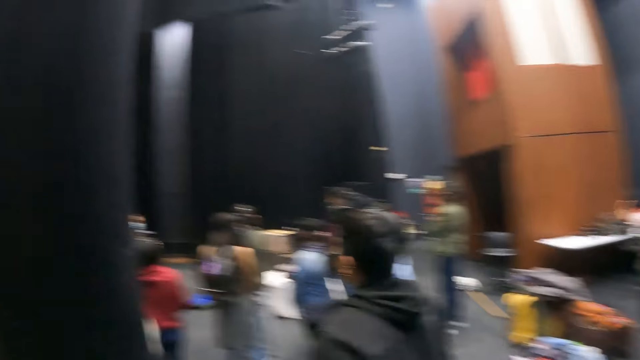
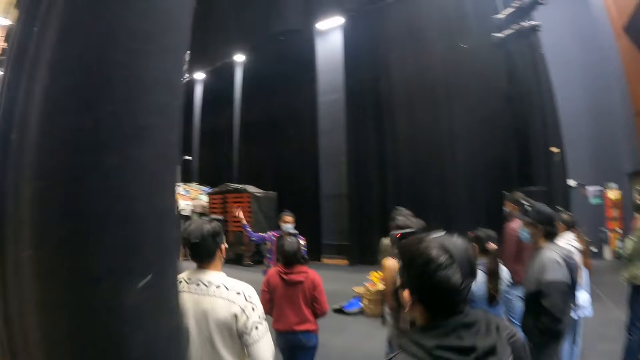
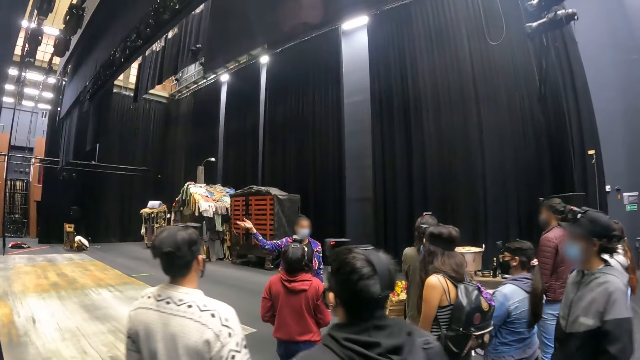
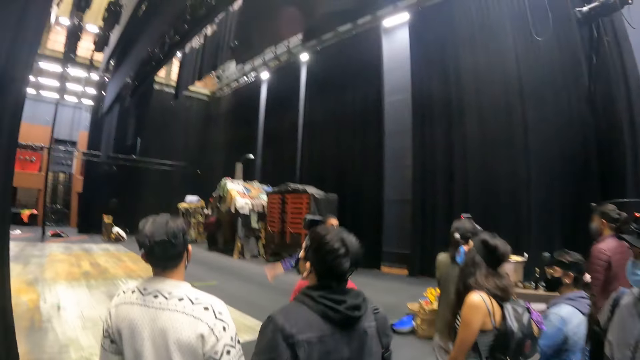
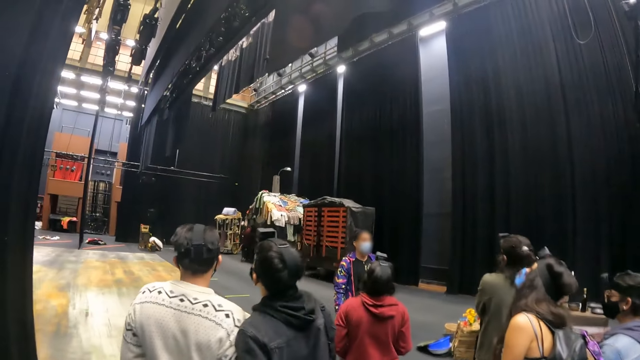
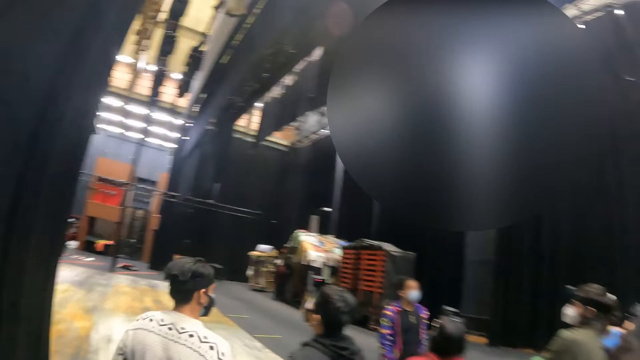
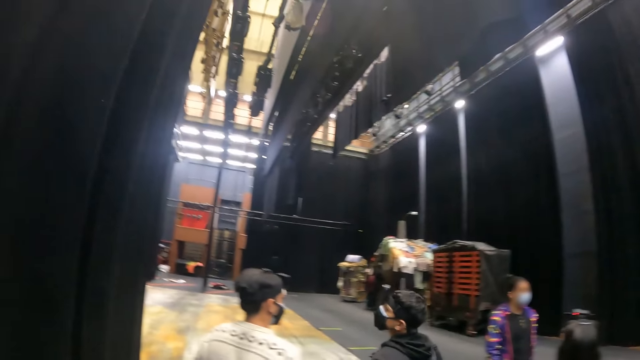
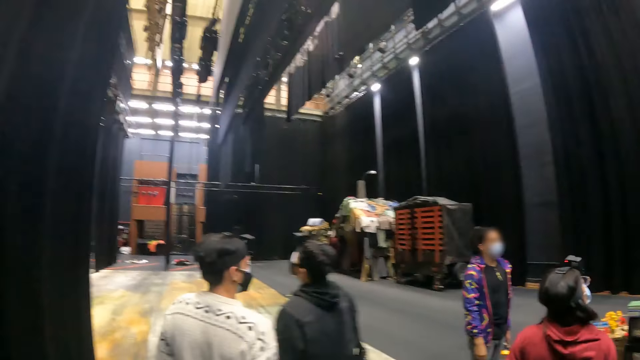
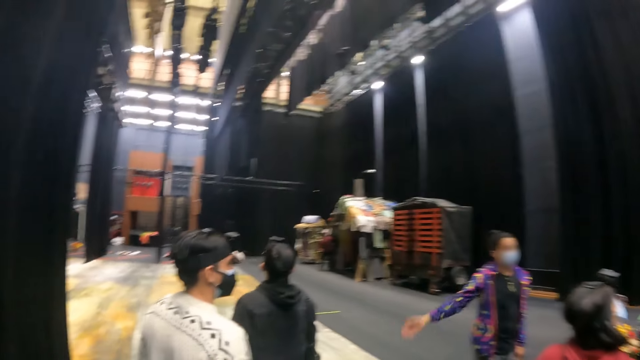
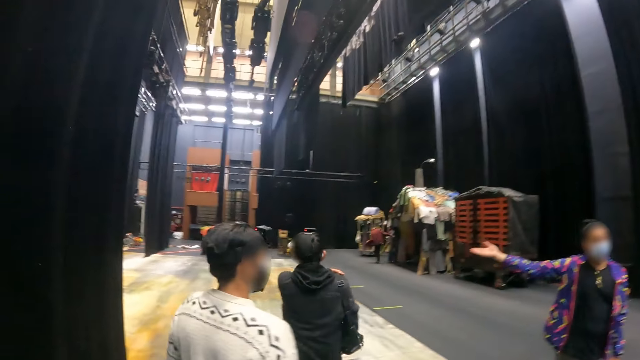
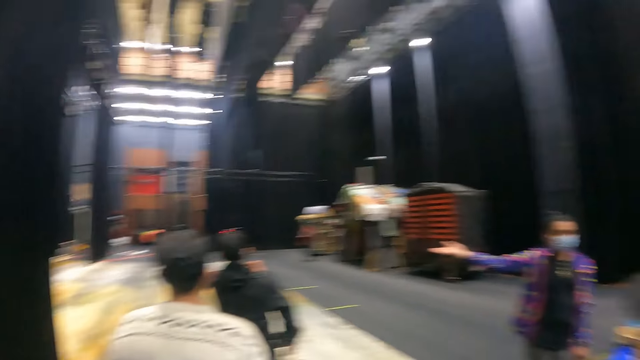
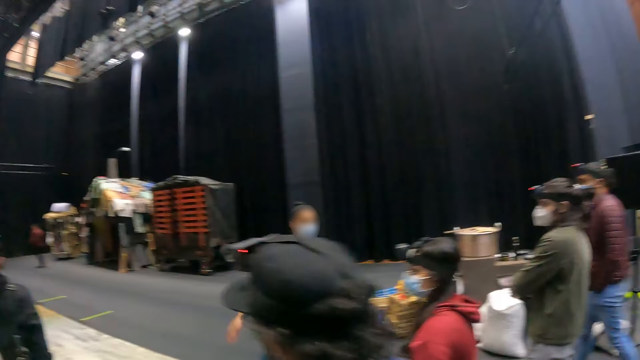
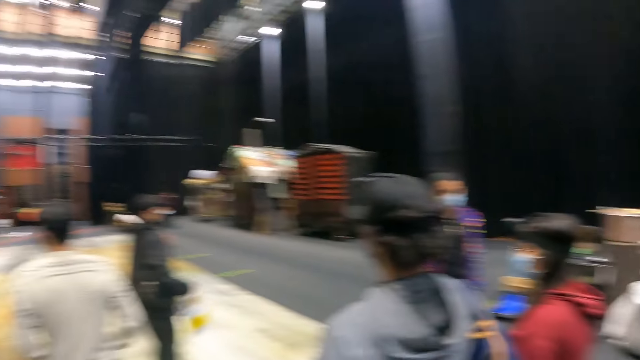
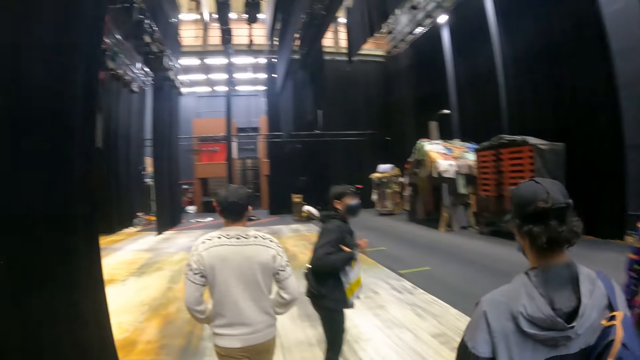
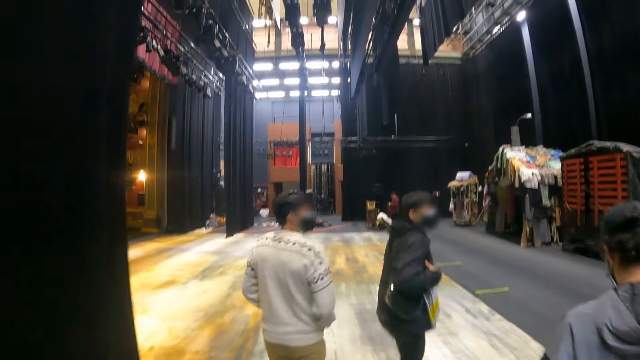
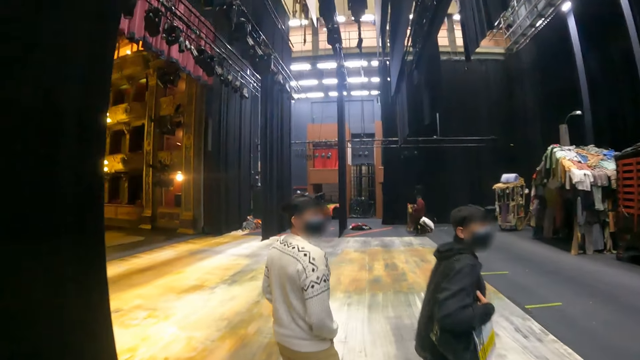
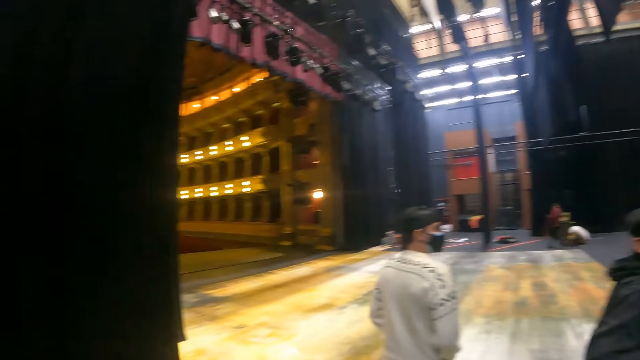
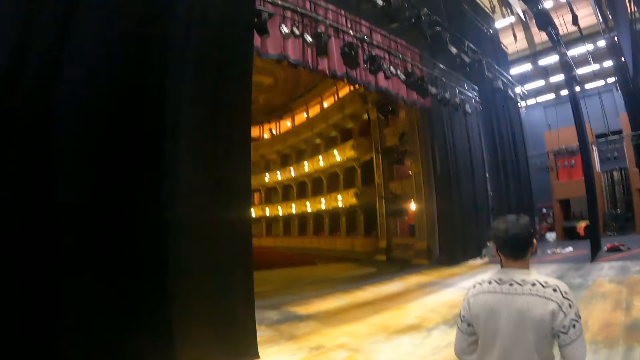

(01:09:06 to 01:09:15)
The camera wearer walks around.

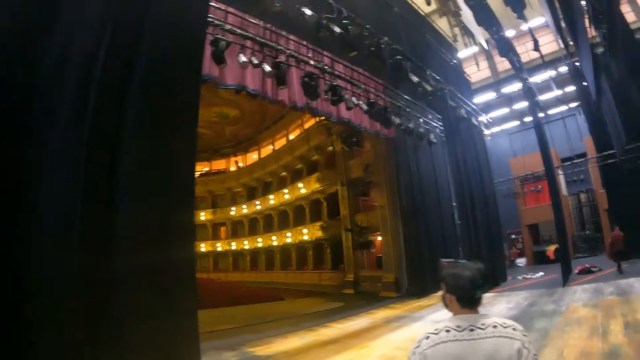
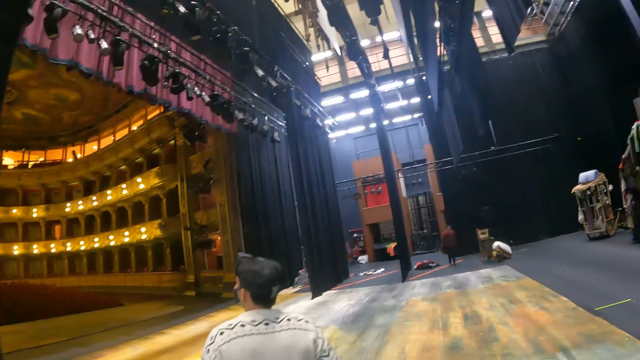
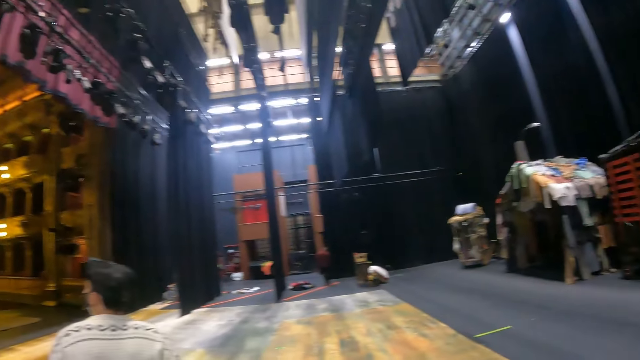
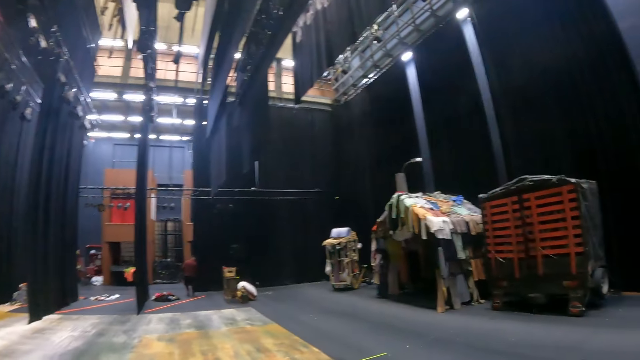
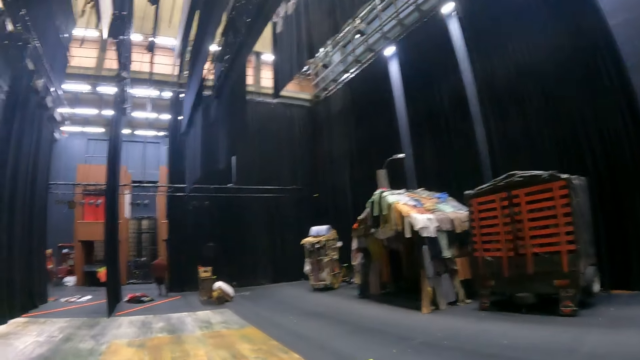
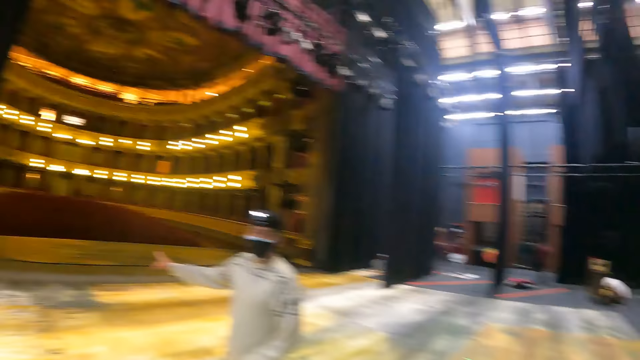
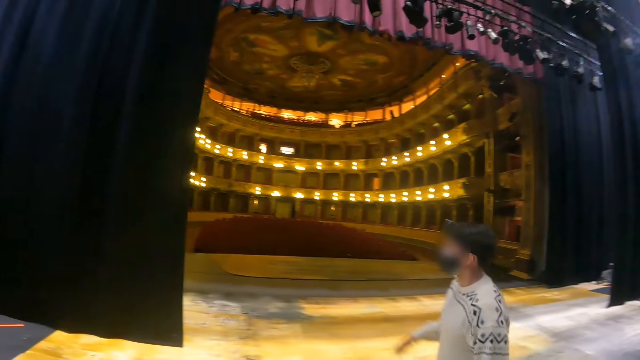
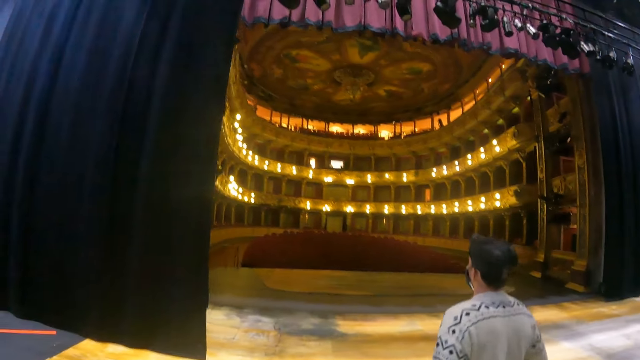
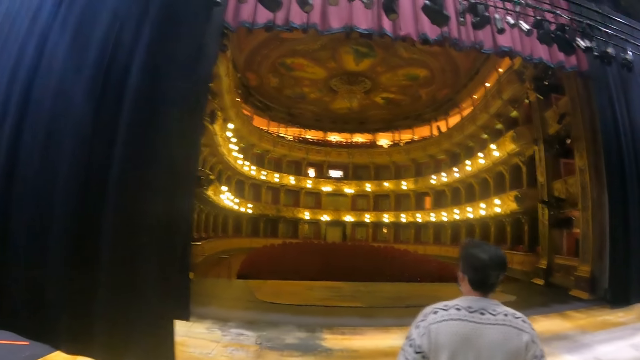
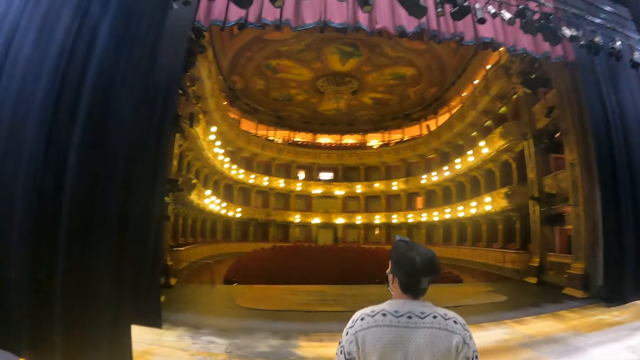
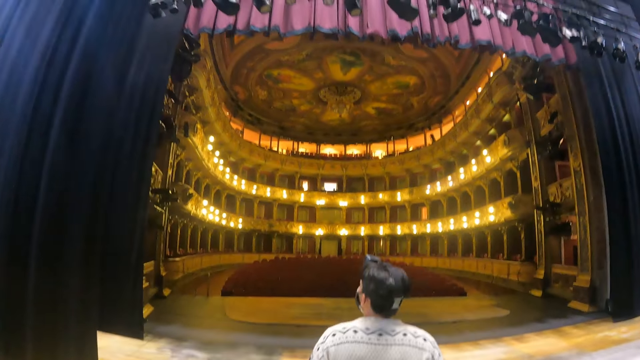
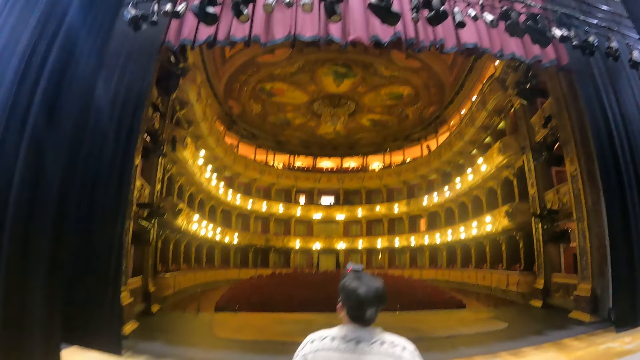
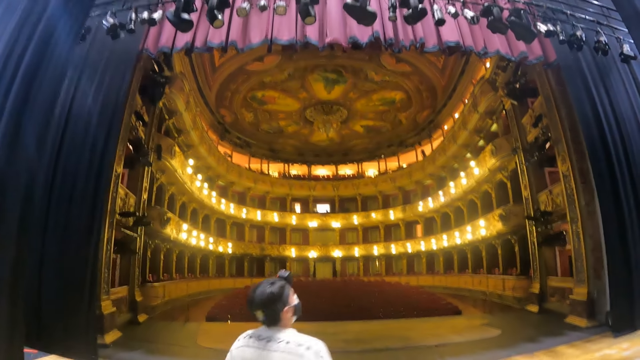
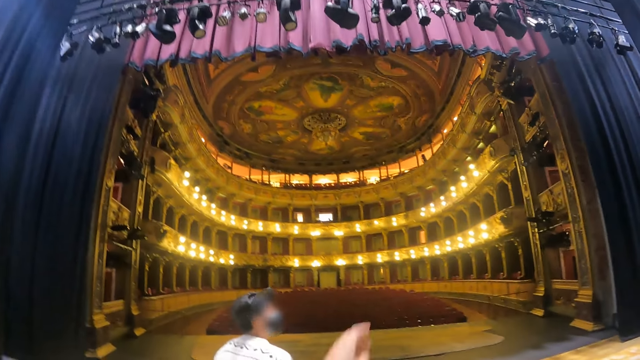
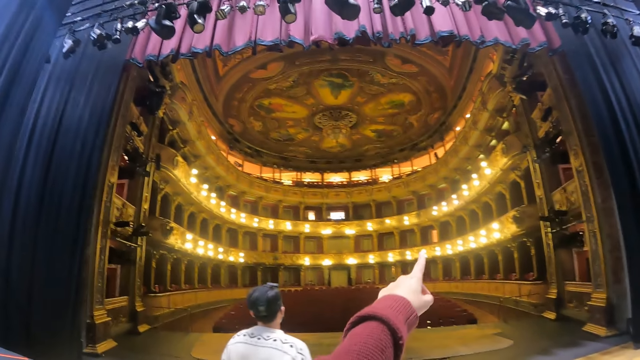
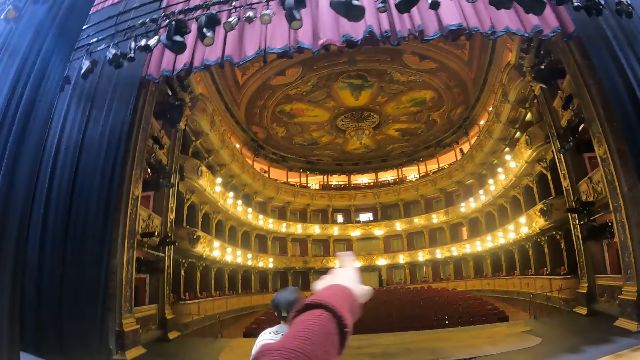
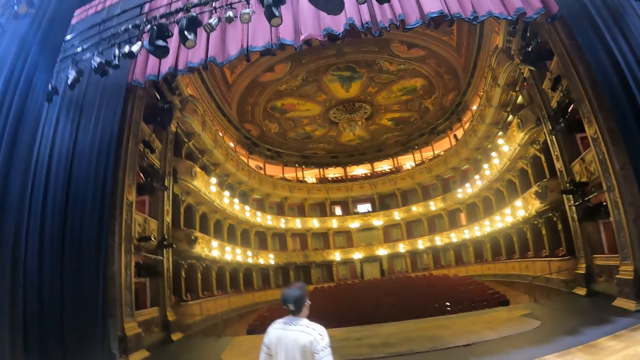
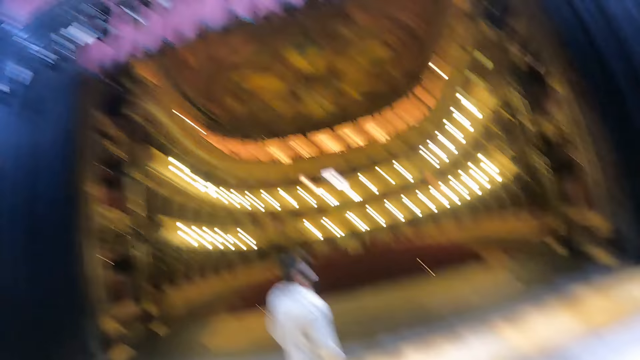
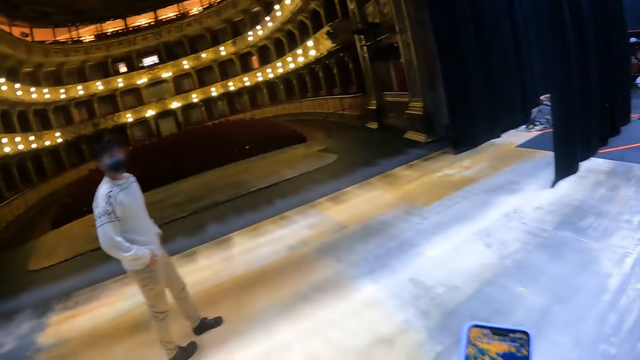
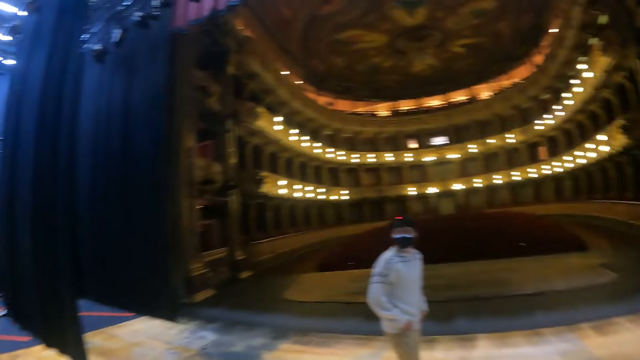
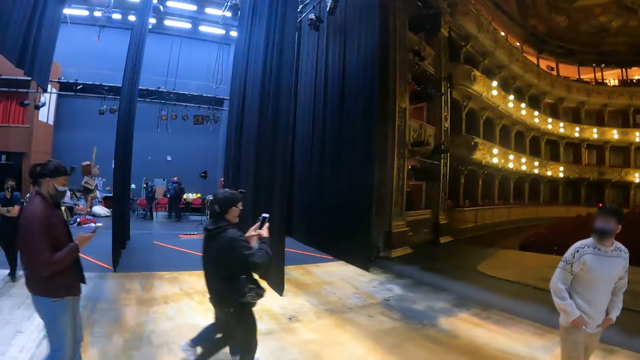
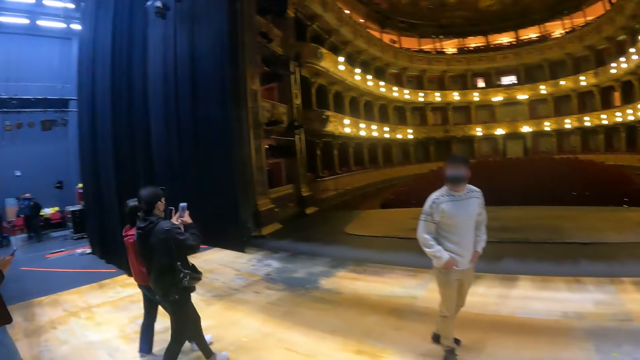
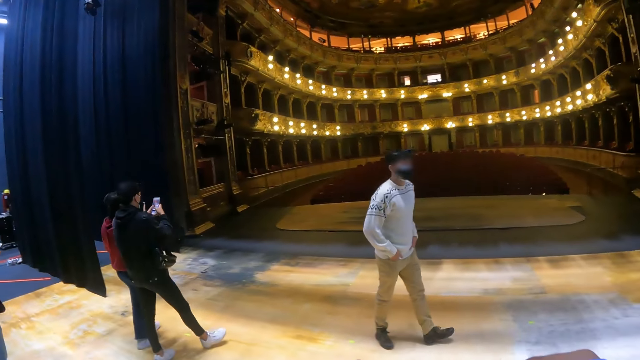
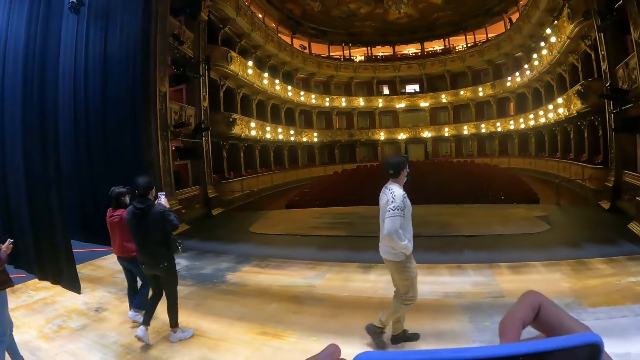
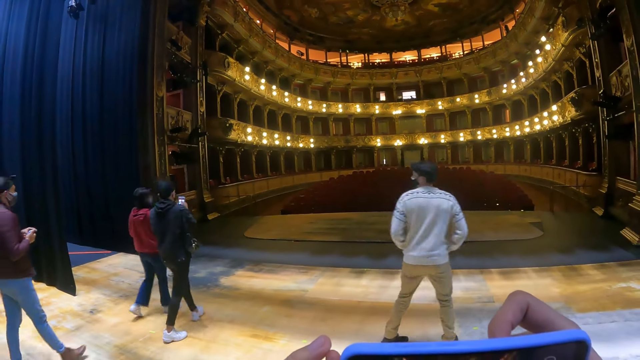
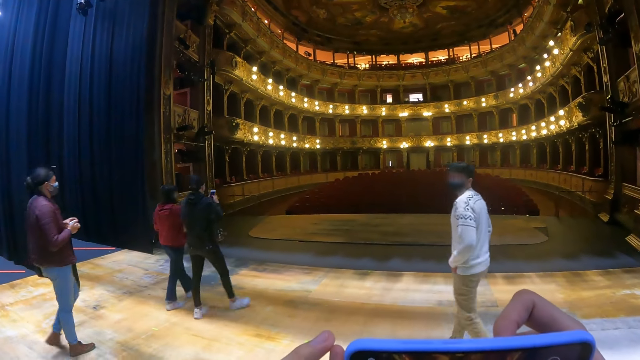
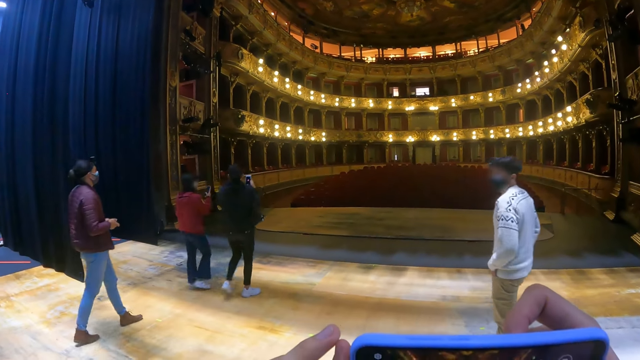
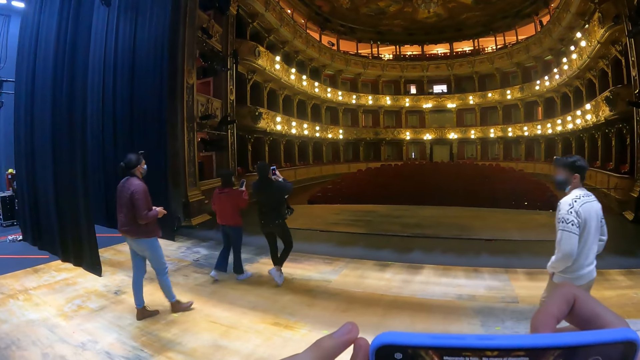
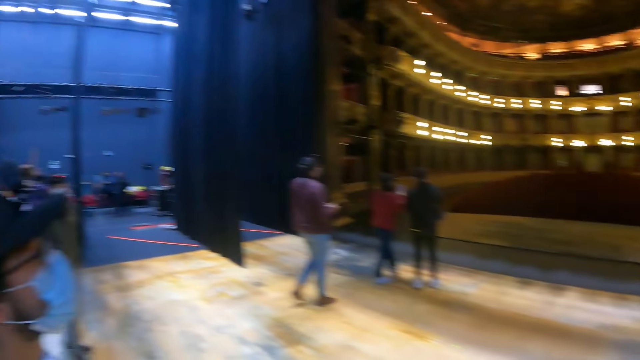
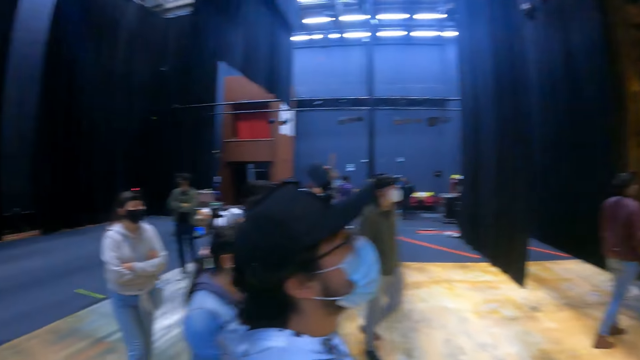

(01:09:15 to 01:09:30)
The camera wearer looks around the cinema hall.
